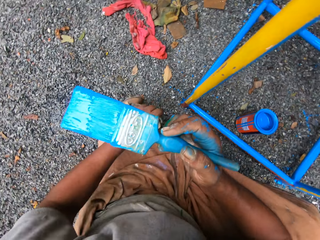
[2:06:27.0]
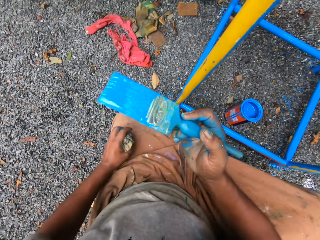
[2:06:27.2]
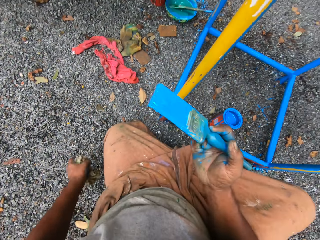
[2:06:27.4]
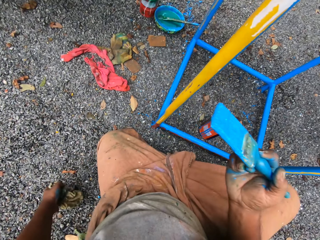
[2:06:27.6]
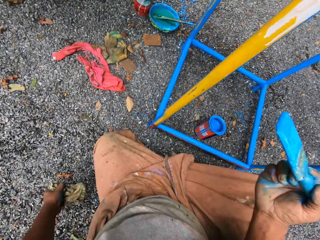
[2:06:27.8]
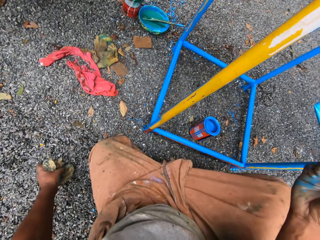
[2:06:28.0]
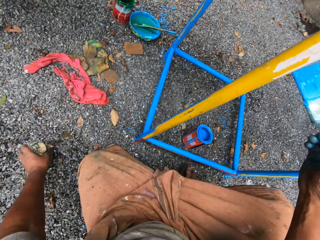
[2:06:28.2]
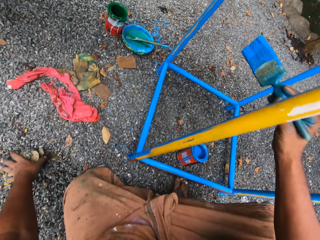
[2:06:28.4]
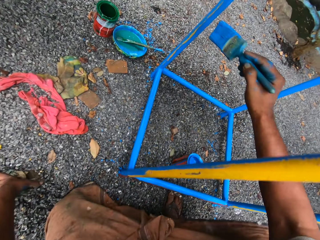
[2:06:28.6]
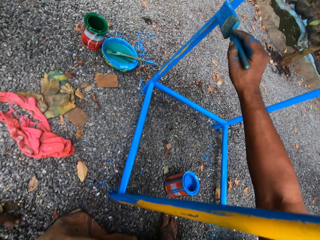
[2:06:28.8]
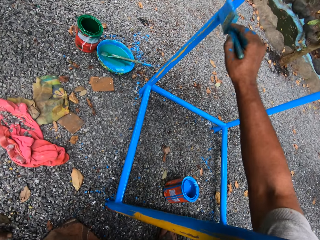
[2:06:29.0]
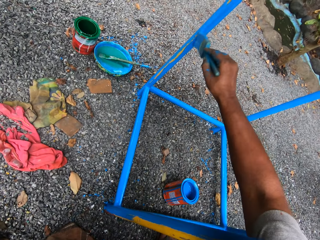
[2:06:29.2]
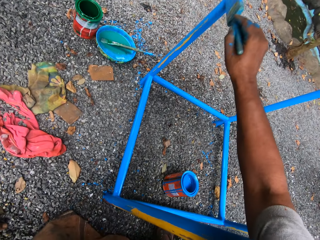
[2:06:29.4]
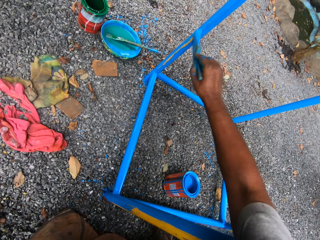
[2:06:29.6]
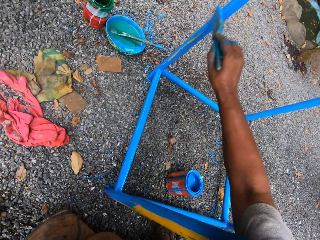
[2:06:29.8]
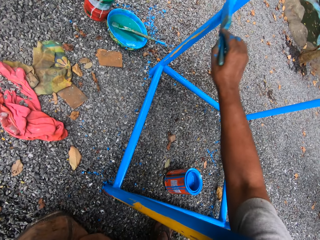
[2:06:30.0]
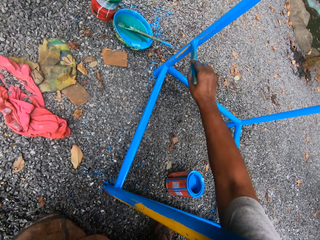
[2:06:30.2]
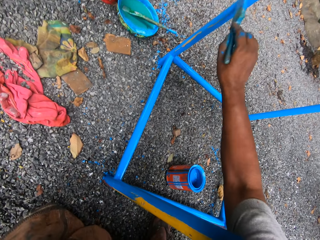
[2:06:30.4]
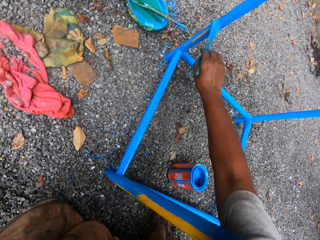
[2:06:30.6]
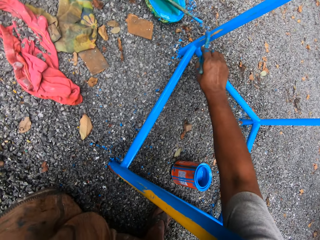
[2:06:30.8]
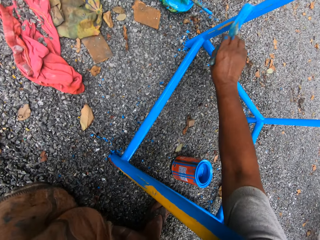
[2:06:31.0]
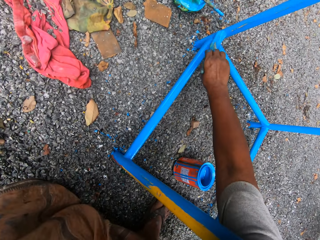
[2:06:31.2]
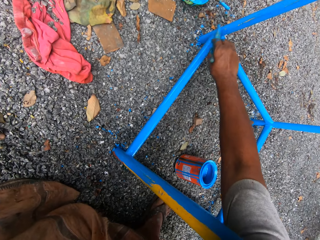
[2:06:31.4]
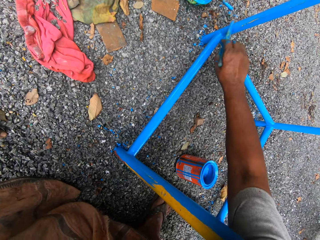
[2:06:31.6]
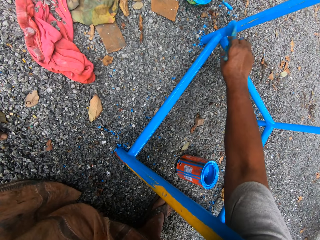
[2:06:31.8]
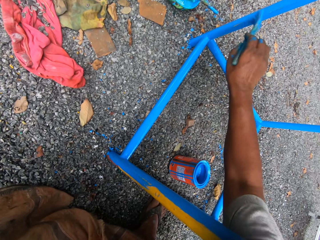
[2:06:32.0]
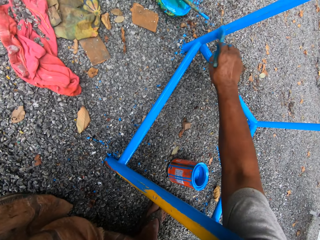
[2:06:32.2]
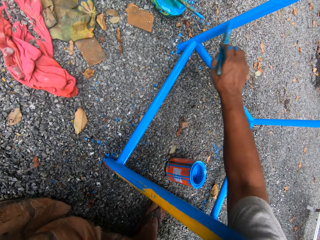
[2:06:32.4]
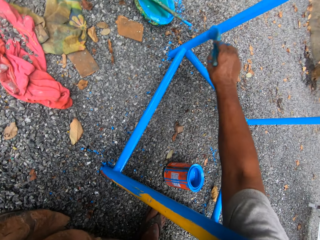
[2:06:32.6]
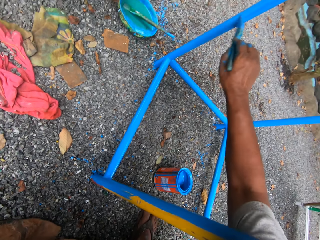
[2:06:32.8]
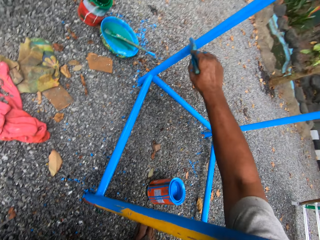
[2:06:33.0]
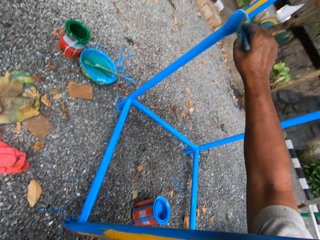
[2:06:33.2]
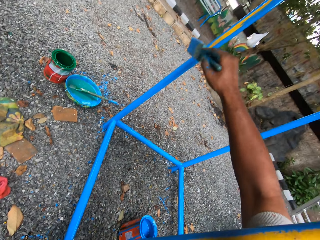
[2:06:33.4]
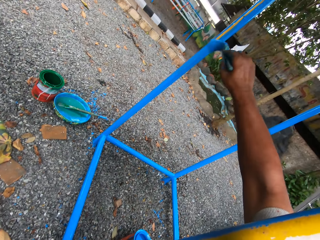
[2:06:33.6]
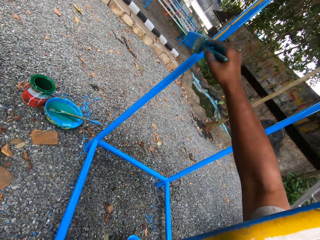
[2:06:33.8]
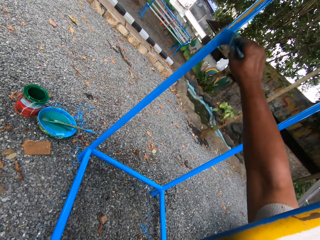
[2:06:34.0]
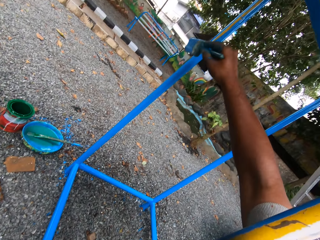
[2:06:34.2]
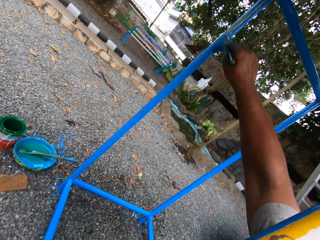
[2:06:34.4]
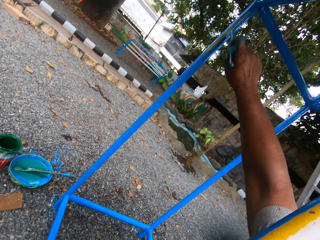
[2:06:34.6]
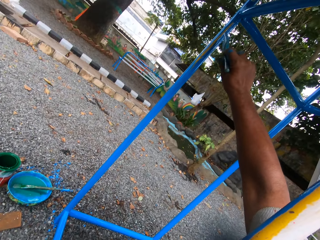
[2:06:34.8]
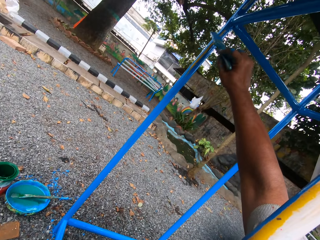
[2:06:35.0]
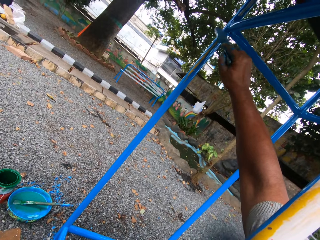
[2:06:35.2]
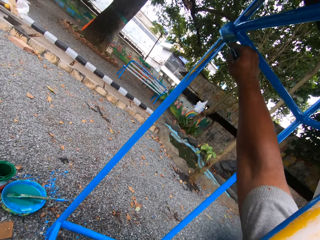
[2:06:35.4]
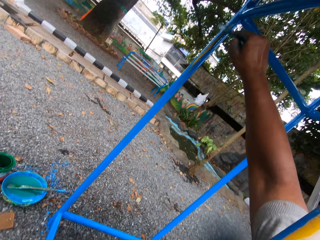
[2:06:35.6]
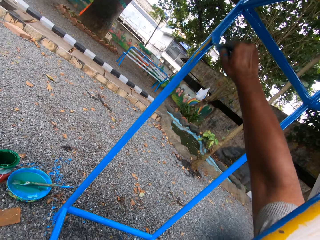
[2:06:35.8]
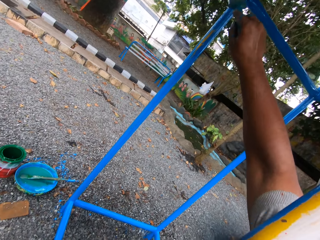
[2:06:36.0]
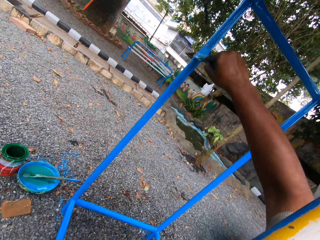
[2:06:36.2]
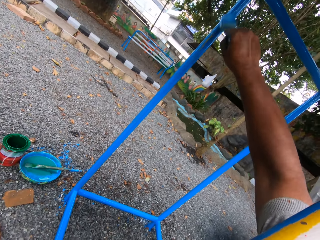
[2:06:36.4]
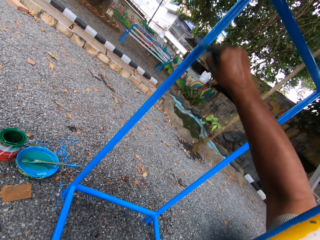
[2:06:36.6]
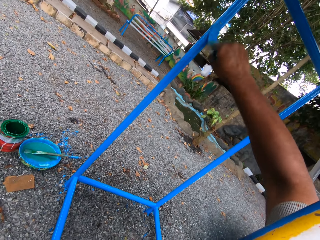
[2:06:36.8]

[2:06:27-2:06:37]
The camera wearer paints the stair support with the paint brush in his right hand.

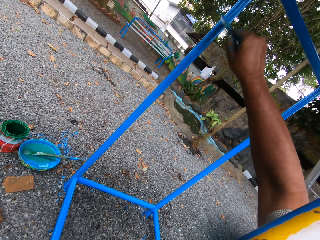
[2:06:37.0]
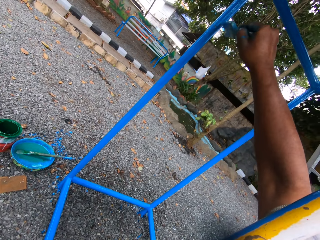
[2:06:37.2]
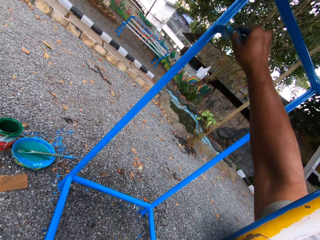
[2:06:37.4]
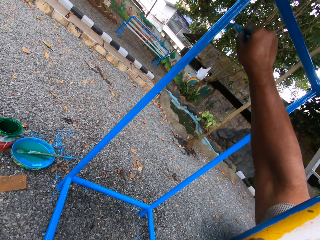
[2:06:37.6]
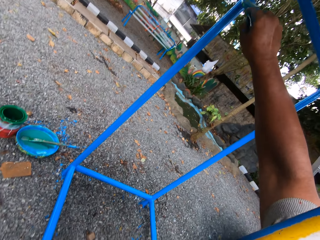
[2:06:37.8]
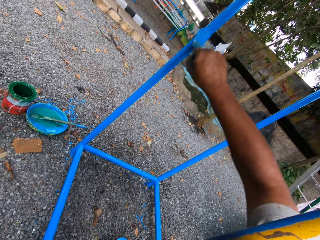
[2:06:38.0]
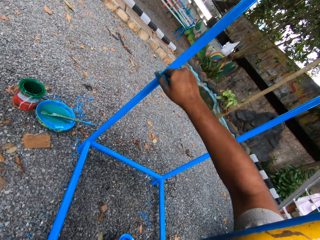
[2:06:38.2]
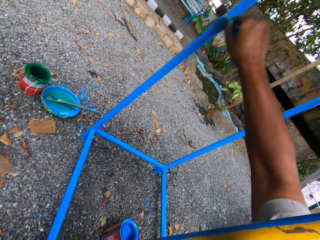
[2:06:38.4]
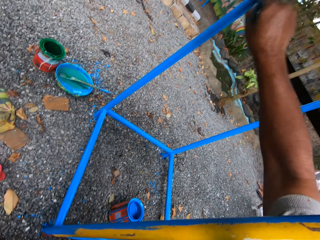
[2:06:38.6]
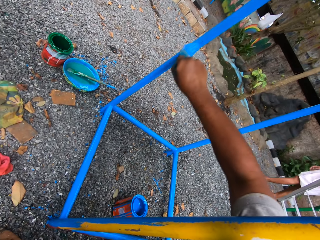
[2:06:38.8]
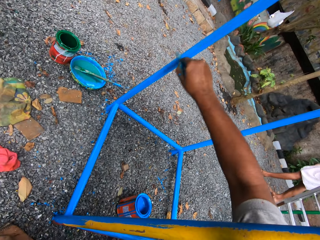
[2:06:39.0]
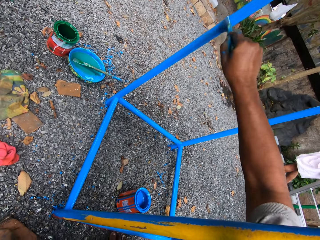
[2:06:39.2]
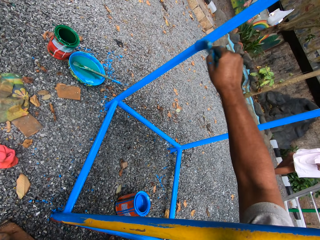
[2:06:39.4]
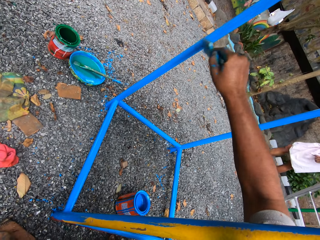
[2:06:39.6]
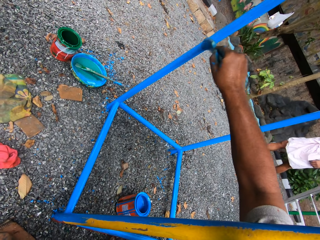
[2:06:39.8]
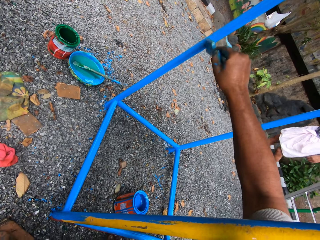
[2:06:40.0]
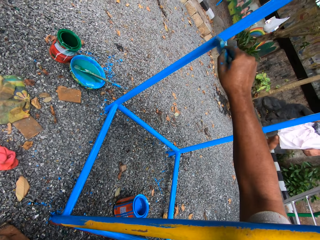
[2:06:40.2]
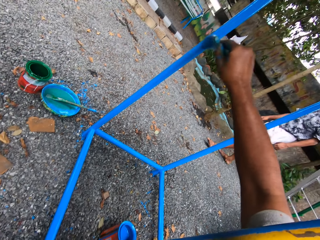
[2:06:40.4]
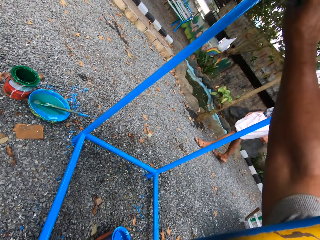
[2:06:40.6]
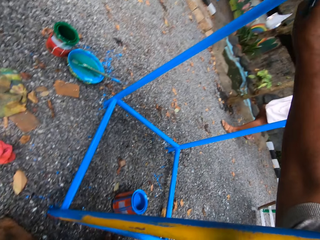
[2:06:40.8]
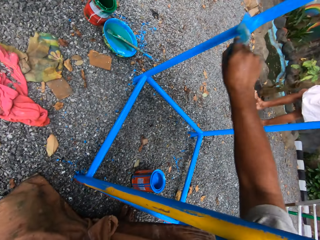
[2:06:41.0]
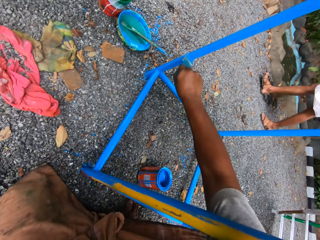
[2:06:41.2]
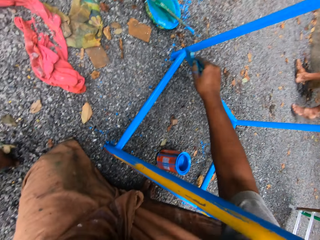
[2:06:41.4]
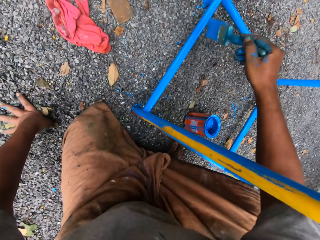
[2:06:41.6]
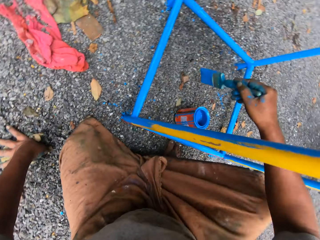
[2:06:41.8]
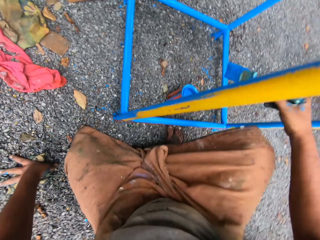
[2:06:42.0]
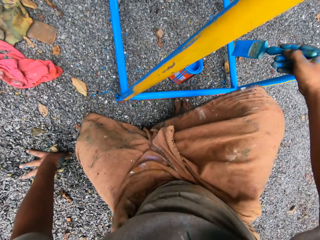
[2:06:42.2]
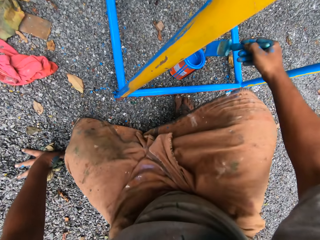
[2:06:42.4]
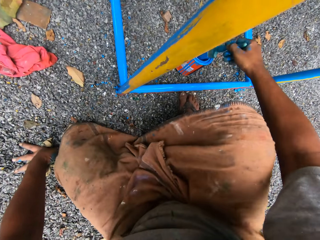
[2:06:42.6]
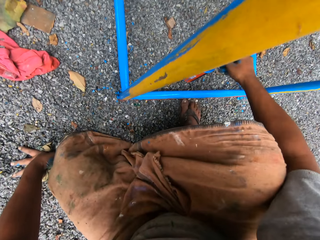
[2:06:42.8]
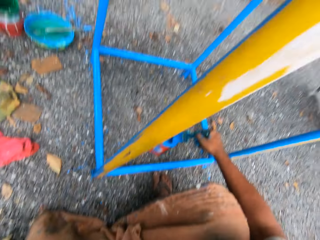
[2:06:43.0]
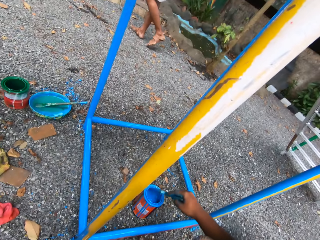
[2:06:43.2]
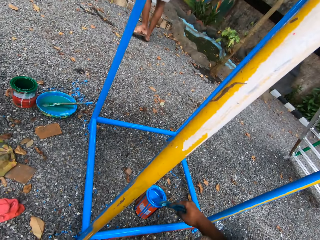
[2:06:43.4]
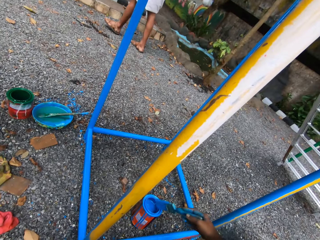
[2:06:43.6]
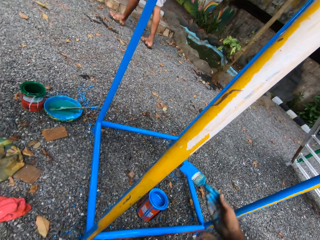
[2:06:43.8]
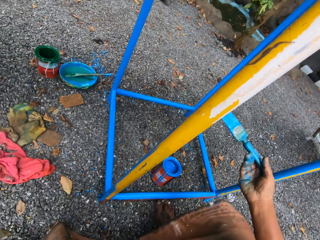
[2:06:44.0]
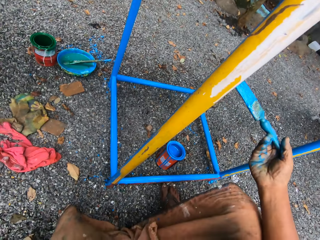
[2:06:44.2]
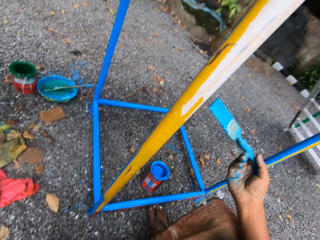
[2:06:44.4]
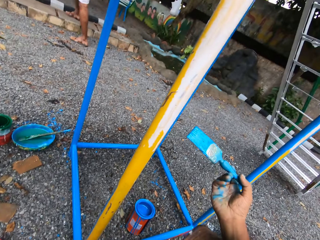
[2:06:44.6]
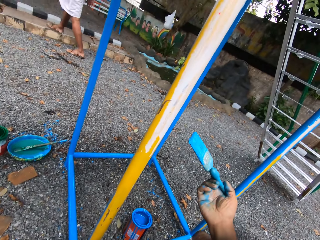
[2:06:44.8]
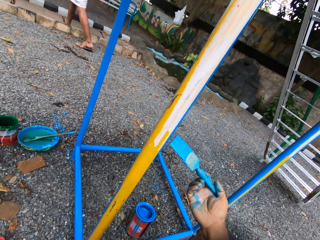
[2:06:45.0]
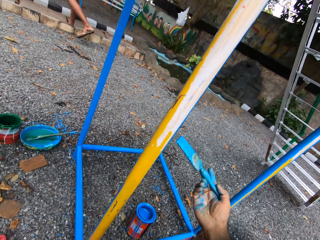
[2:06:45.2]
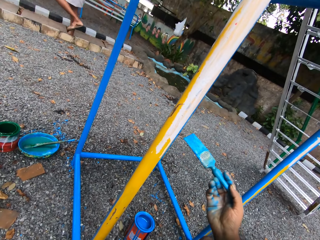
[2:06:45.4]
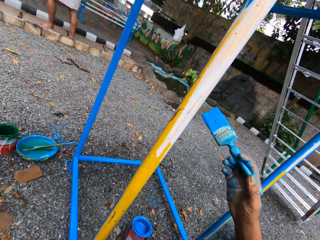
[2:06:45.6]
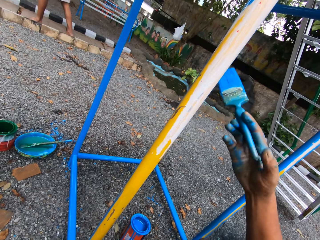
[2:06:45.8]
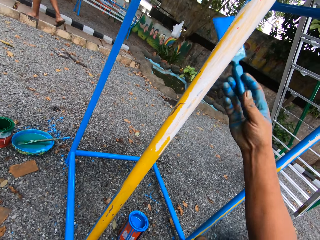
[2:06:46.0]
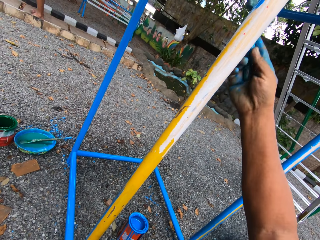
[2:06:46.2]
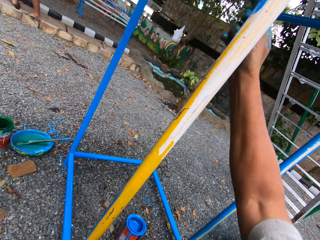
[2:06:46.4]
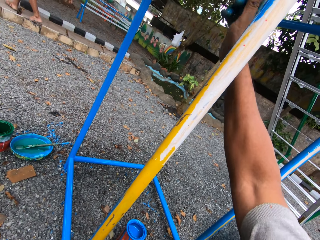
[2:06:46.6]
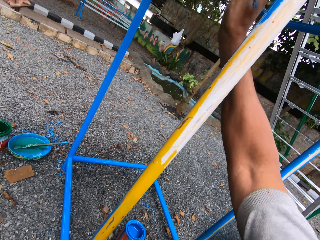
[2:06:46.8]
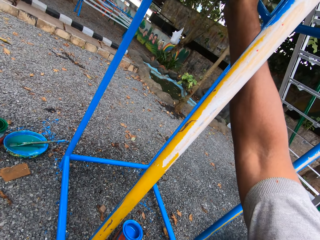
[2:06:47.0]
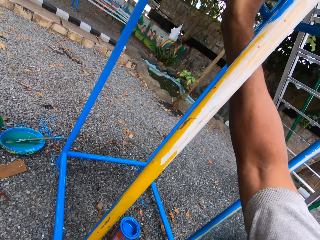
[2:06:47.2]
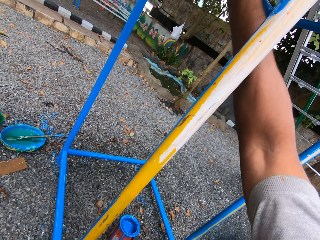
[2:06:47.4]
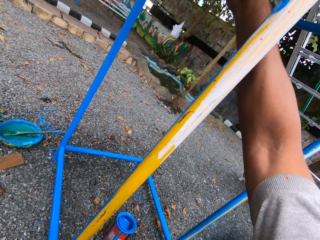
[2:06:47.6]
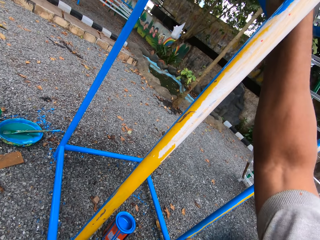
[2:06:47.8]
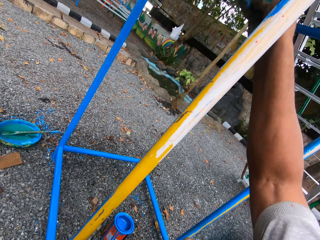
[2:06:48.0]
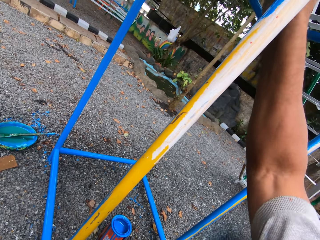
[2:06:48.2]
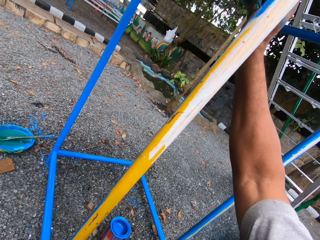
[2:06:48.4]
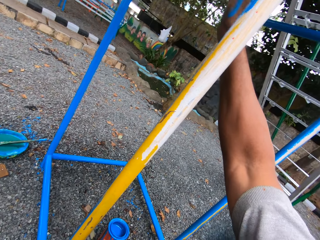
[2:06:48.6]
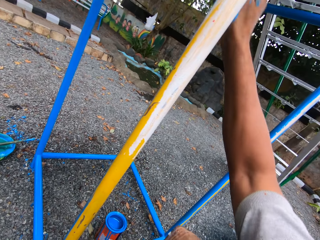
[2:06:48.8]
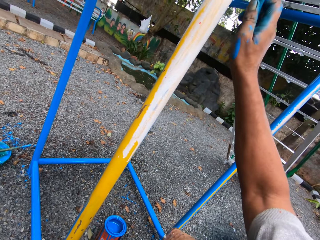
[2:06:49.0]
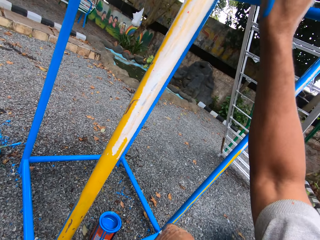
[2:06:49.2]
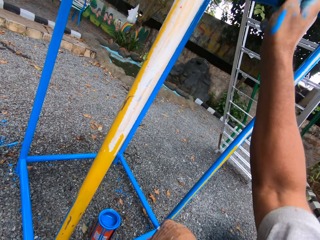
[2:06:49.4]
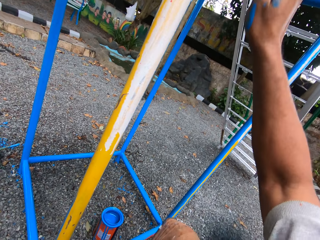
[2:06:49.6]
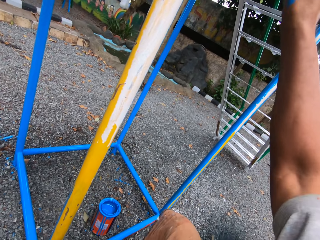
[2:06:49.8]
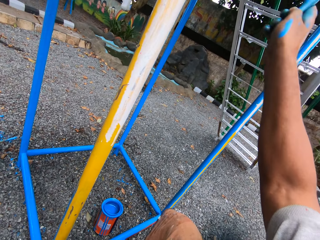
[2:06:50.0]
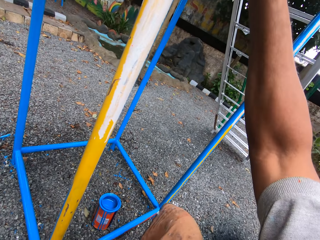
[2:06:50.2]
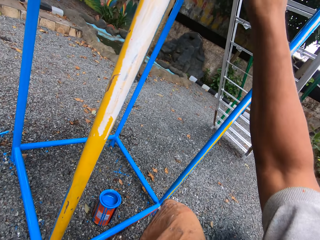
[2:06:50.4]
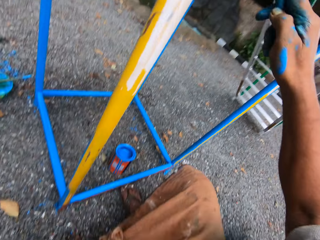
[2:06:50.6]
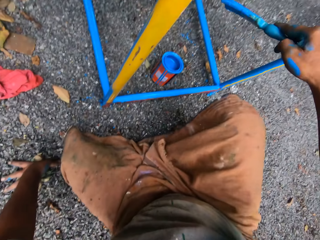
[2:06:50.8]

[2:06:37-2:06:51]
A man walks past the camera wearer. The camera wearer takes paint from the paint container on the ground with the paint brush in his right hand. He paints the stair support with the paint brush in his right hand.
